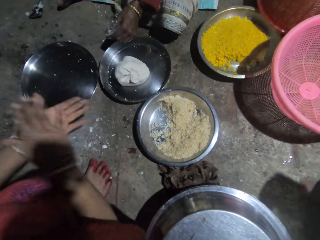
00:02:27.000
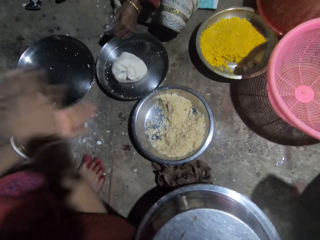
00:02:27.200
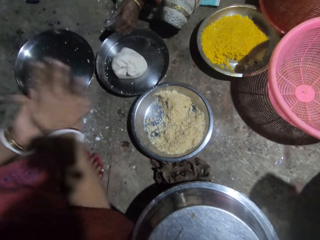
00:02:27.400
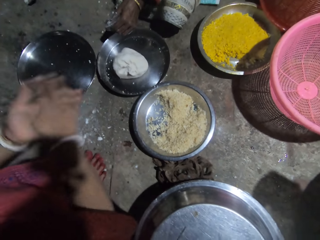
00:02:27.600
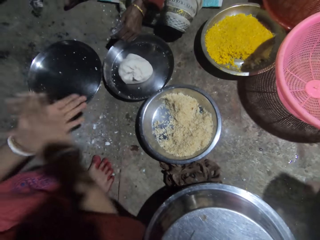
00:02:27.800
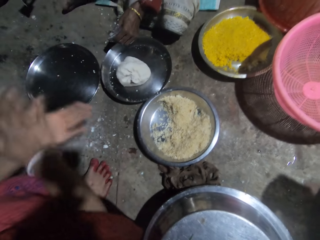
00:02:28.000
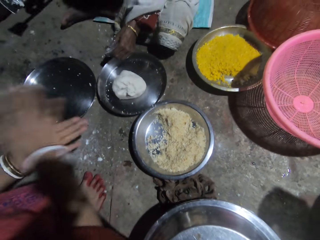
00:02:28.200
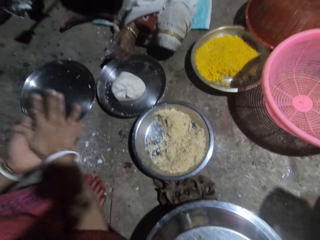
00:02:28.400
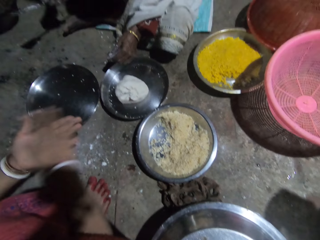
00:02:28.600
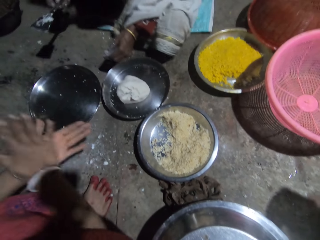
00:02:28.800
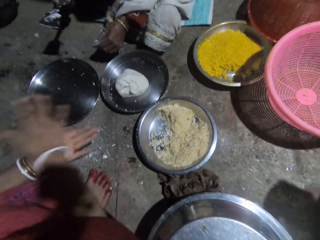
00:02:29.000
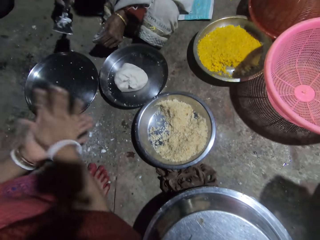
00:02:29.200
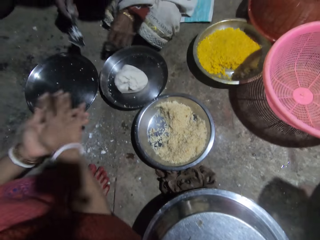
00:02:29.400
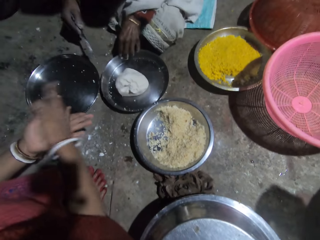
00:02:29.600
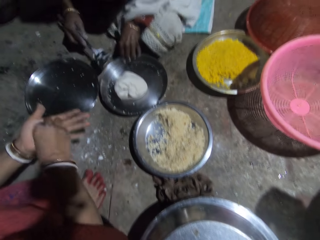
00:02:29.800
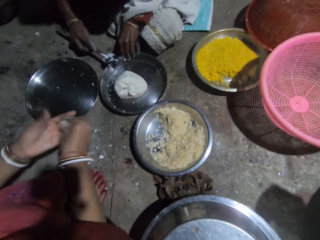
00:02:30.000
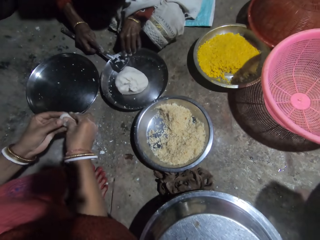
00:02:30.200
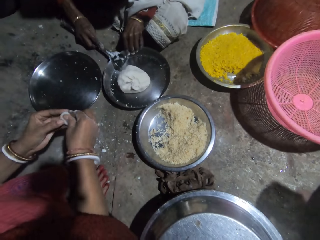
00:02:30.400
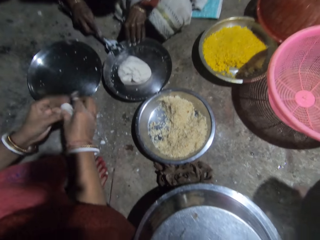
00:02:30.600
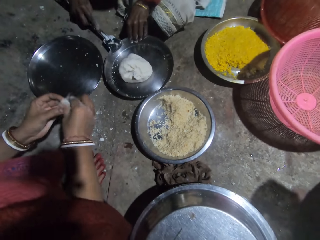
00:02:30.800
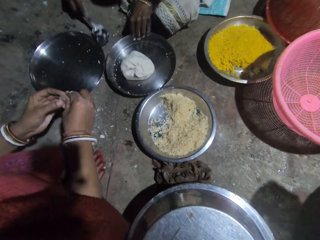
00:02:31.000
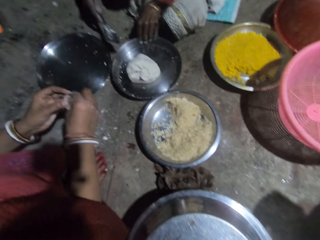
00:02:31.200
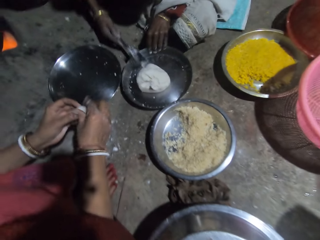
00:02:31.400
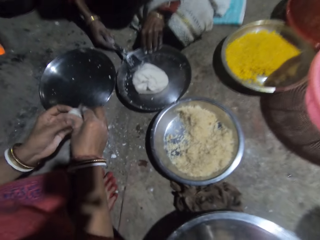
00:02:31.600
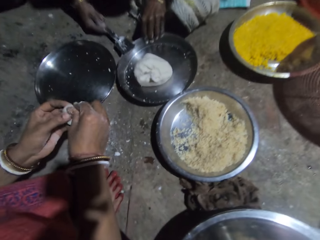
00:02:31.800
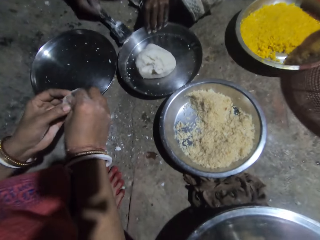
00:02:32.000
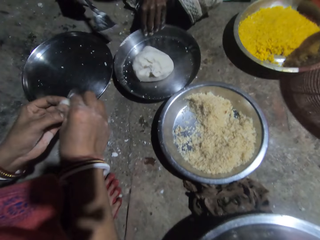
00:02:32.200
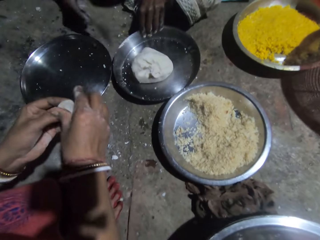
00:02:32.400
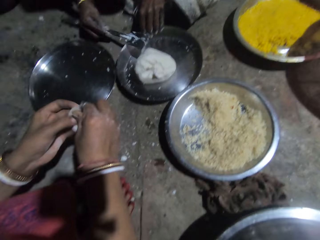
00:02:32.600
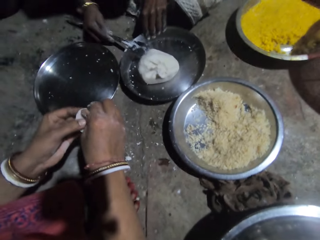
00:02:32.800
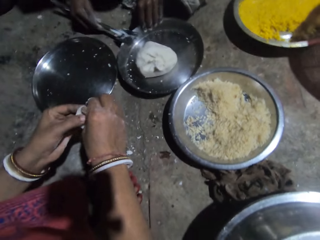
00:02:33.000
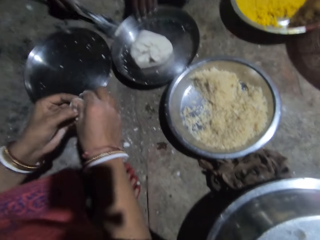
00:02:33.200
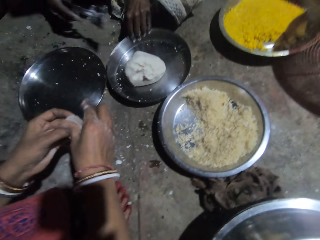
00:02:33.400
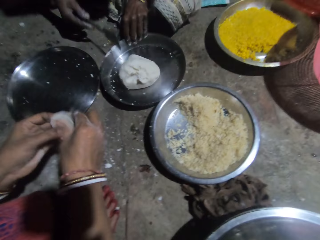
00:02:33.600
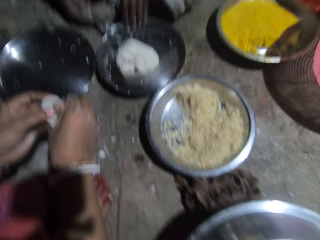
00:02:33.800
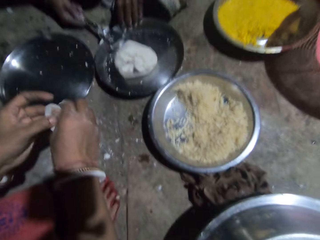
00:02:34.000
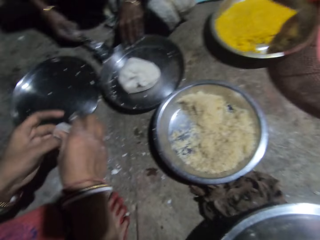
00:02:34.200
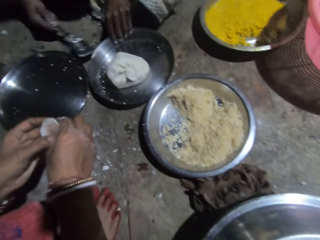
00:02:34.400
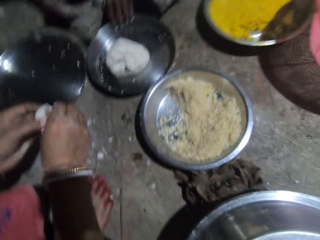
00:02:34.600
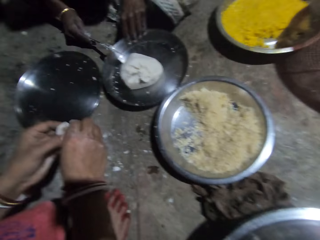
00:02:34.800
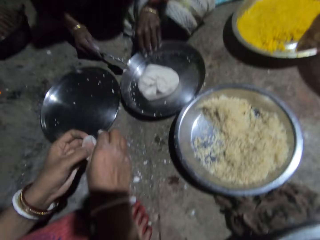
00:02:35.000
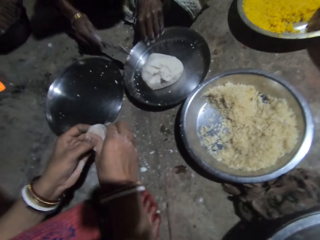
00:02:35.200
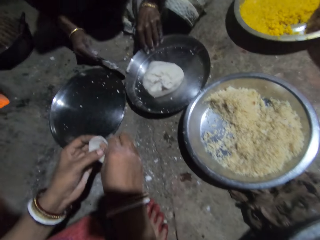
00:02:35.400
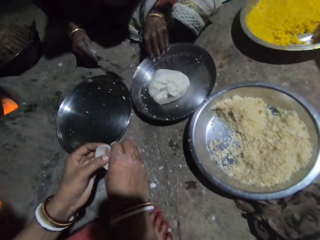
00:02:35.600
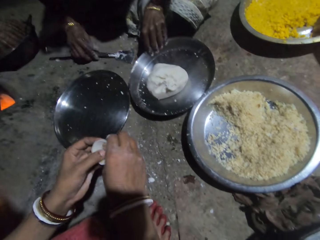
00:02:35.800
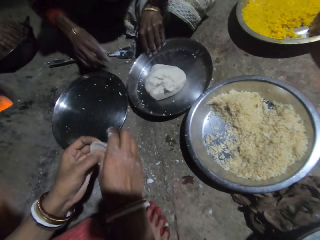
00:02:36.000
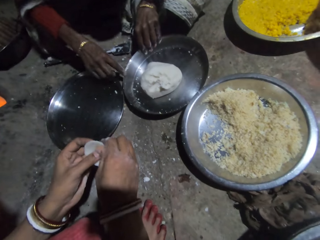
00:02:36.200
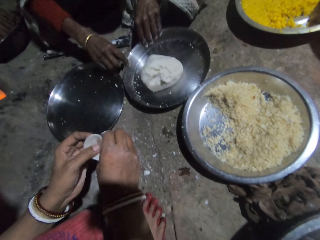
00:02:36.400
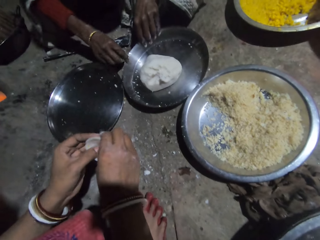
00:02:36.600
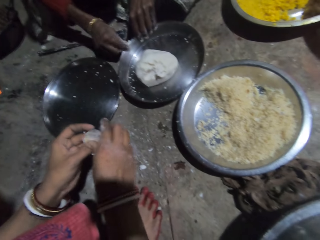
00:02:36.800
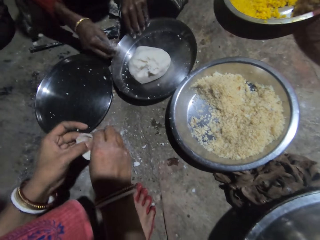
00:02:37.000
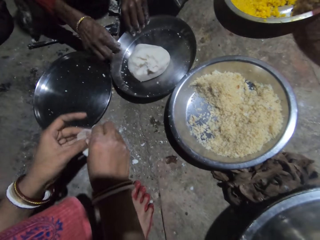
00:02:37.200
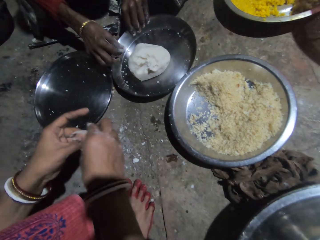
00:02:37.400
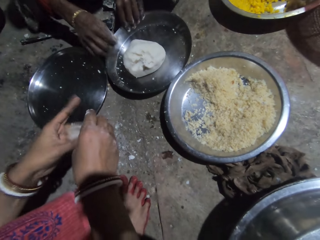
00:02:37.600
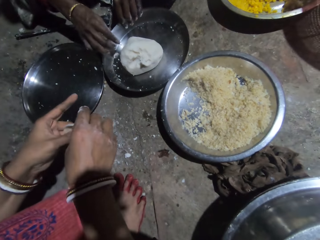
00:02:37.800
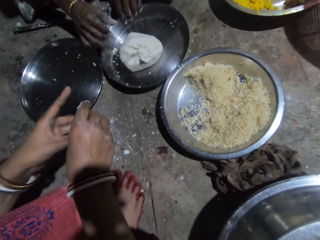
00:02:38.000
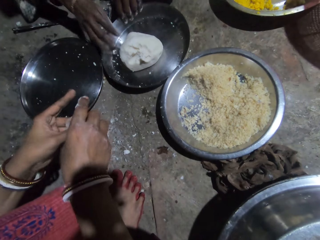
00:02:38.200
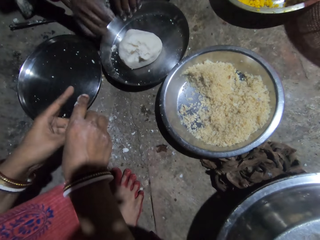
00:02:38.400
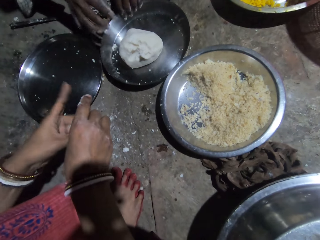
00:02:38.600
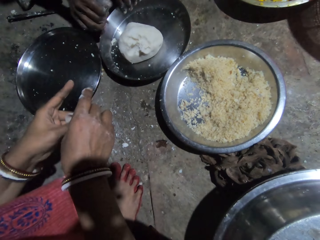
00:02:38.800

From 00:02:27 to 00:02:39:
The camera wearer puts the dough in the hand. They mold the dough. A person rolls a dough. Another person holds a spoon. The first person rolls the dough. The other person removes dough from the spoon. The first person makes the dough. The other person removes dough from the spoon. The first person makes the dough. The other person removes dough from the spoon. The first person makes the dough. The other person drops the spoon. The first person makes the dough. The other person removes dough from a tray. The first person makes the dough.

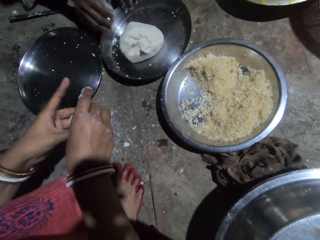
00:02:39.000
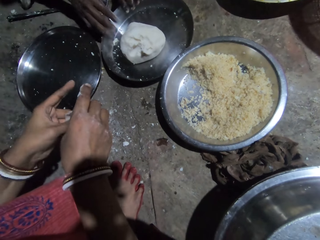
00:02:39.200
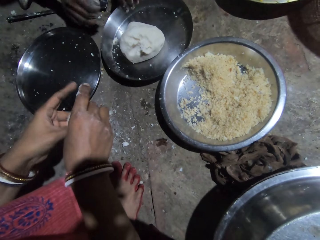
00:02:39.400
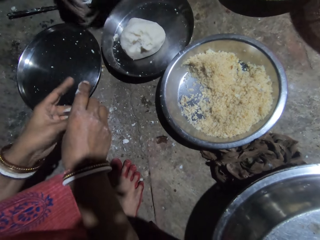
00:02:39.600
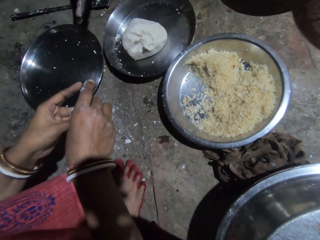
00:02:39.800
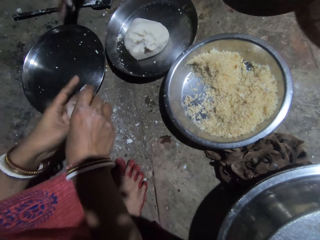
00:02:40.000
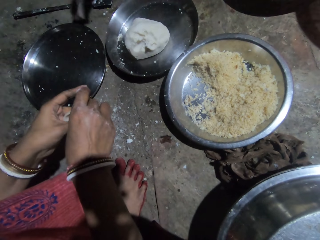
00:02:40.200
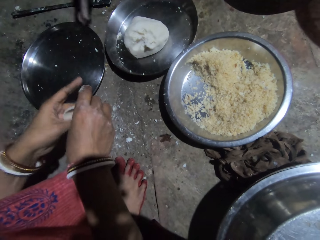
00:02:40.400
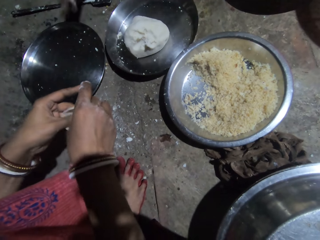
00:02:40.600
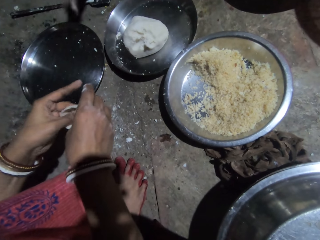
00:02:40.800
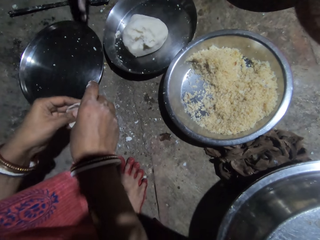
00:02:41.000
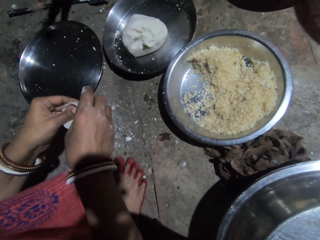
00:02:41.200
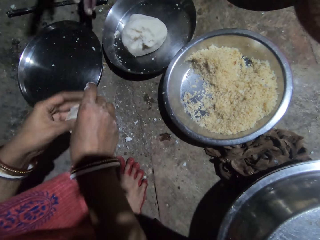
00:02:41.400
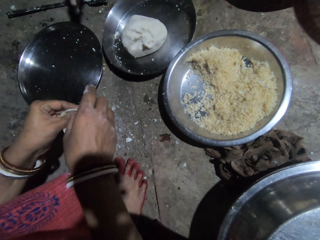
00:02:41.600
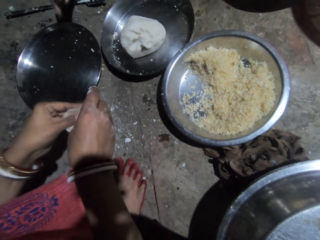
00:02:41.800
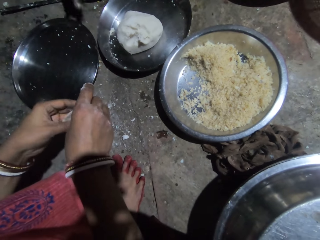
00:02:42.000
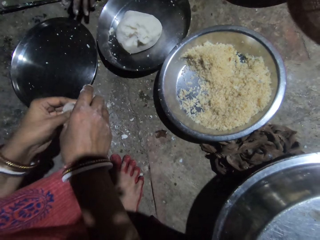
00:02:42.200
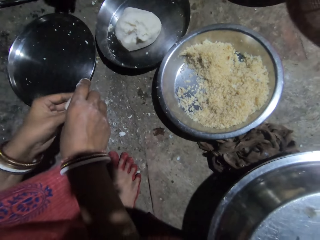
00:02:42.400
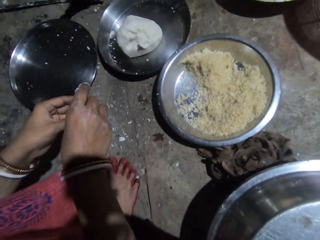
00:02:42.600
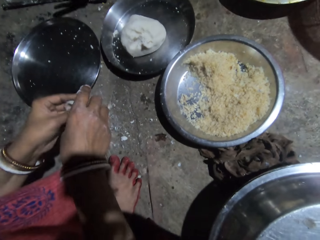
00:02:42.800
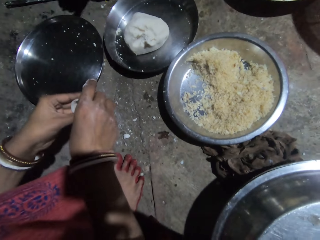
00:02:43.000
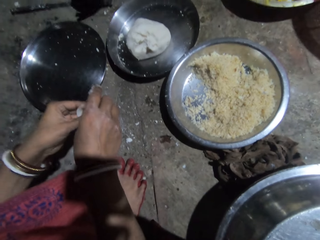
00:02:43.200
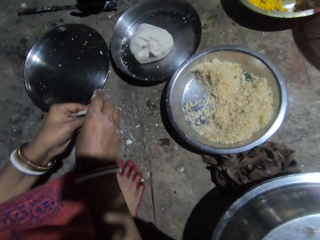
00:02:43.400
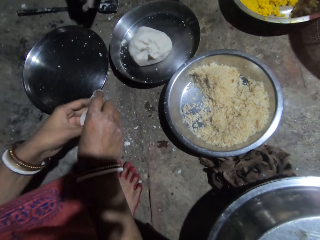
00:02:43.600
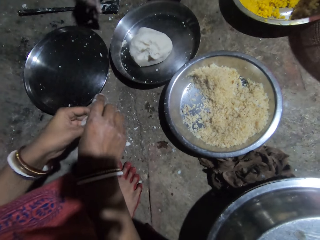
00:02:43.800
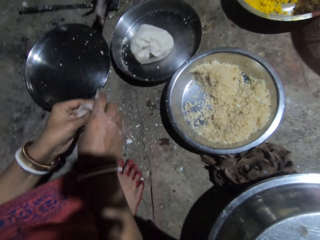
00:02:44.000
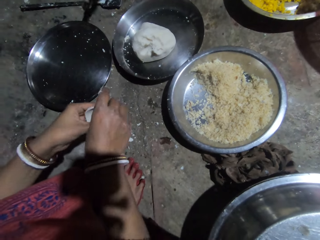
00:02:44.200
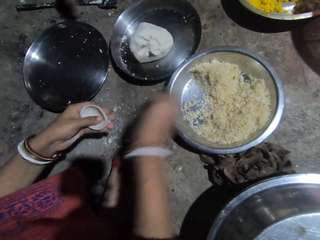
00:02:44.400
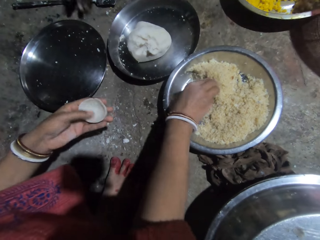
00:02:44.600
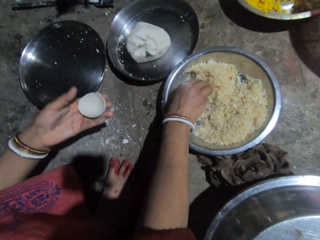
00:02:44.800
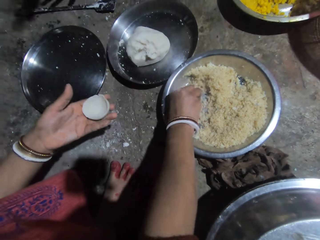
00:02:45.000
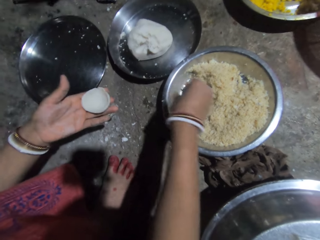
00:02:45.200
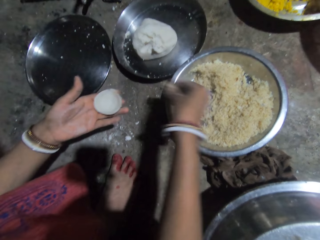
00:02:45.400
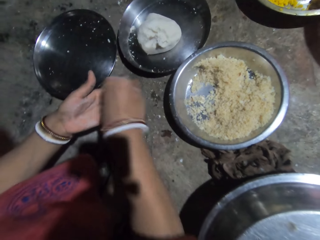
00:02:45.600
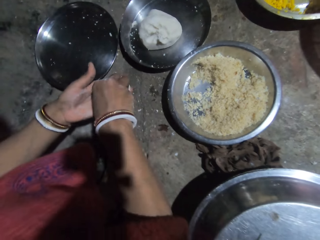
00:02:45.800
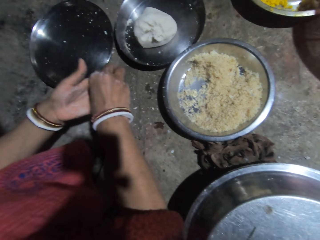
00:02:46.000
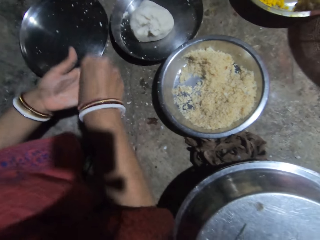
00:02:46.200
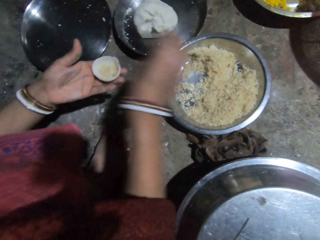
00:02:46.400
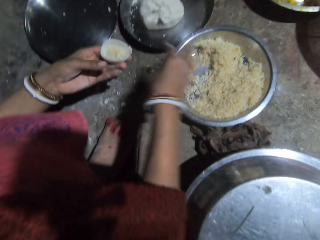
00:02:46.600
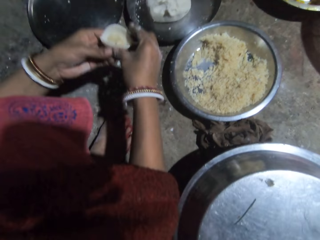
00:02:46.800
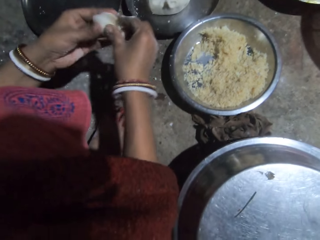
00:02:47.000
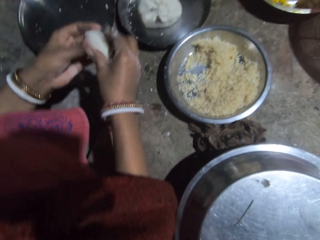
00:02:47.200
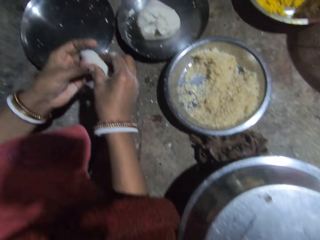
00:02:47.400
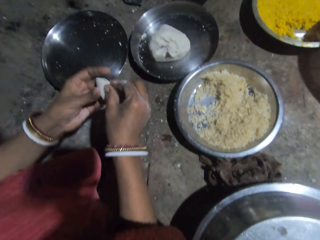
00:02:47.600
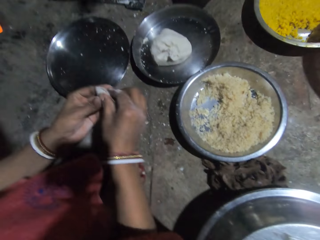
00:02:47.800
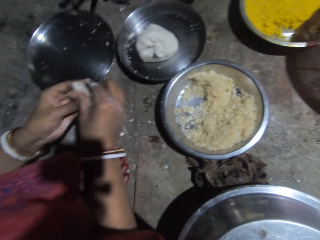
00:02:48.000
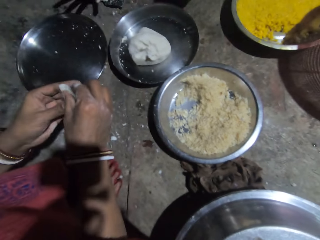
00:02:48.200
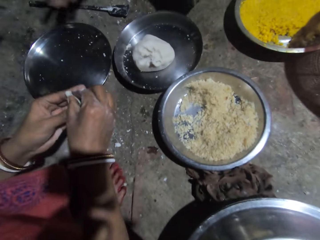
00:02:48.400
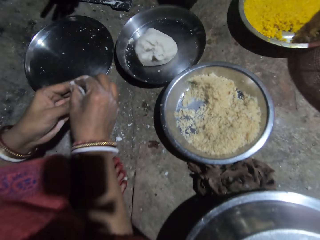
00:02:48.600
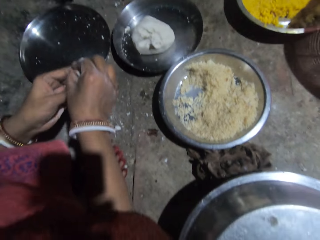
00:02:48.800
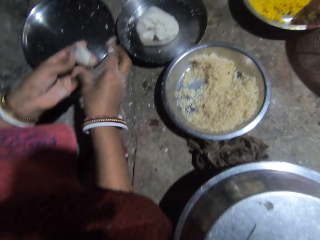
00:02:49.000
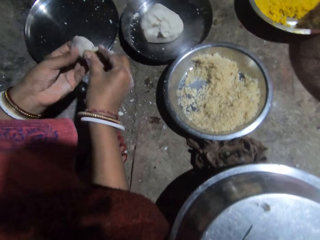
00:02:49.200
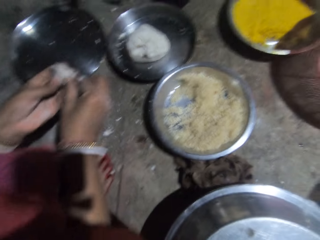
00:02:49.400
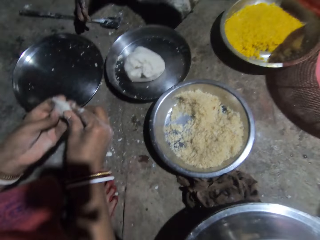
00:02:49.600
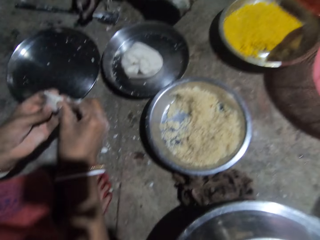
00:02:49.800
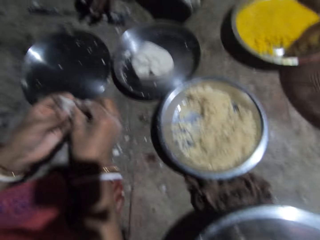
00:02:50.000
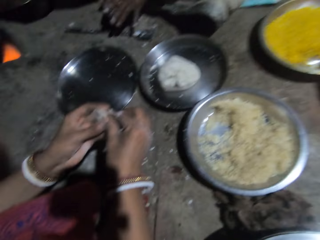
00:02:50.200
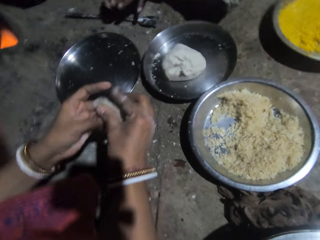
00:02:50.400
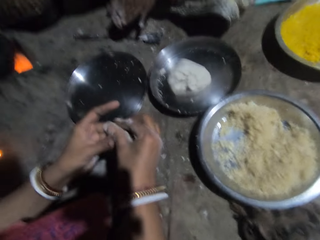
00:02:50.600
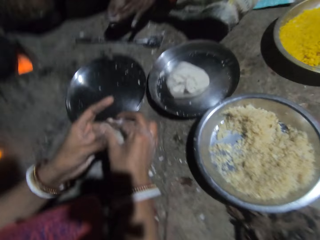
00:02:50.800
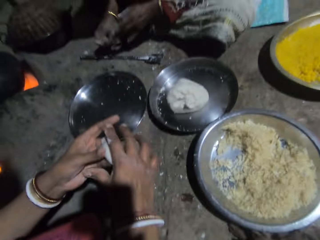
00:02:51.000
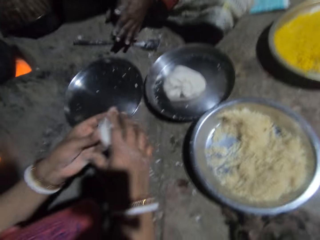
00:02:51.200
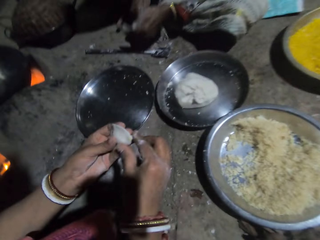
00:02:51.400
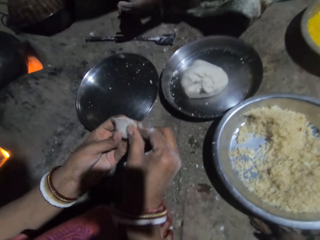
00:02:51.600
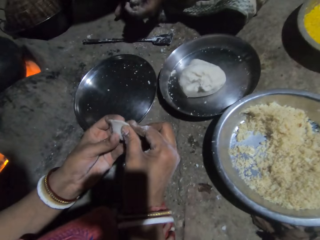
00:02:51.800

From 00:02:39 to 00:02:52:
A person shakes fingers. Another person makes a dough. The first person moves a hand. The other person makes the dough. The first person moves a hand. The other person makes the dough. The camera wearer takes rice from the tray. The first person moves a hand. The other person picks up a masala. The camera wearer puts the rice in the dough. The other person puts the masala in the dough, throws the masala back in a tray. The camera wearer molds the dough. The other person closes the dough. The first person moves a hand. The other person closes the dough. The first person moves a hand. The other person closes the dough.
